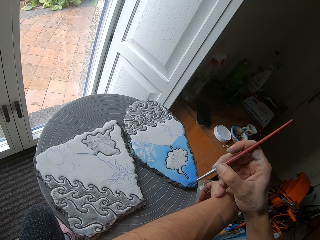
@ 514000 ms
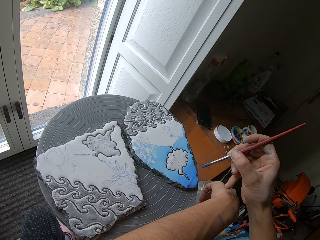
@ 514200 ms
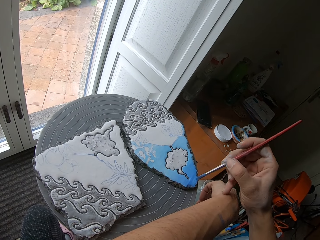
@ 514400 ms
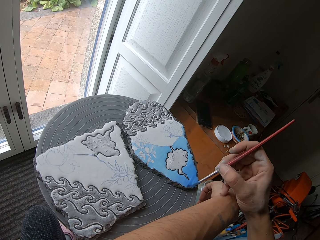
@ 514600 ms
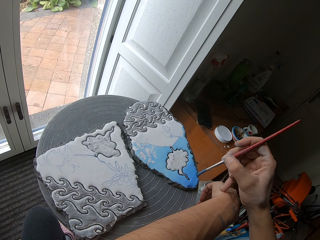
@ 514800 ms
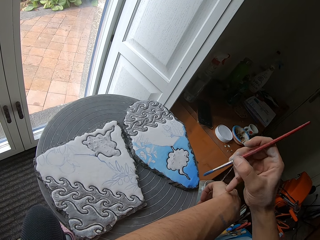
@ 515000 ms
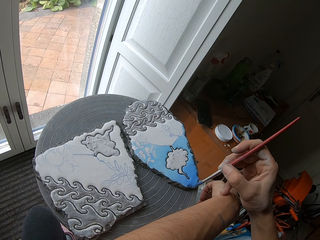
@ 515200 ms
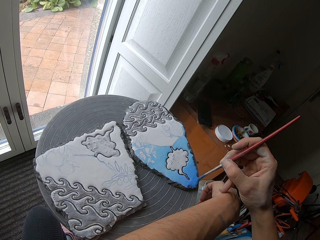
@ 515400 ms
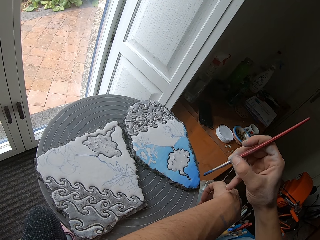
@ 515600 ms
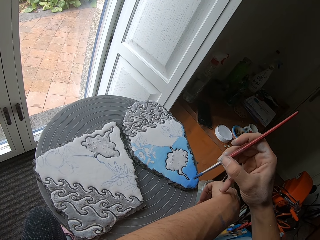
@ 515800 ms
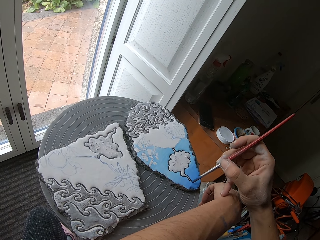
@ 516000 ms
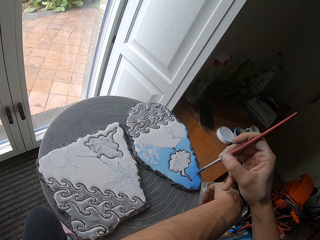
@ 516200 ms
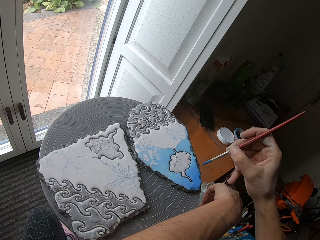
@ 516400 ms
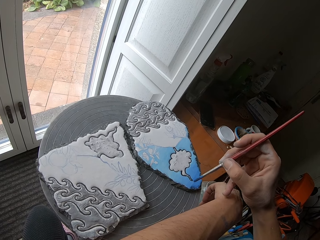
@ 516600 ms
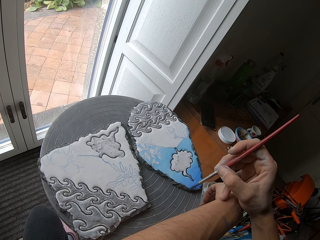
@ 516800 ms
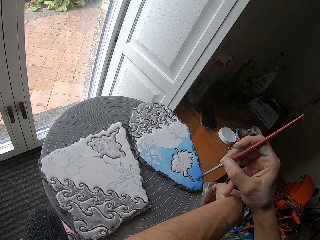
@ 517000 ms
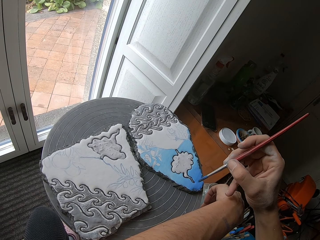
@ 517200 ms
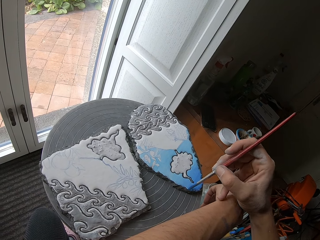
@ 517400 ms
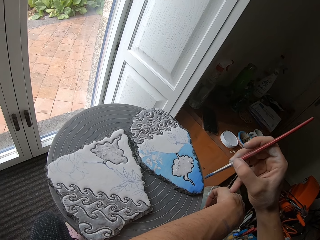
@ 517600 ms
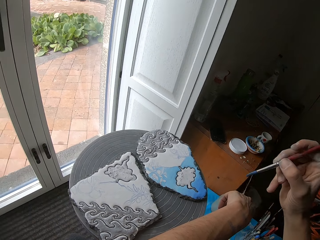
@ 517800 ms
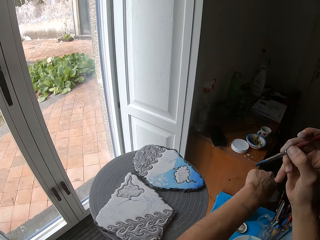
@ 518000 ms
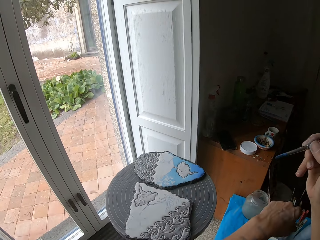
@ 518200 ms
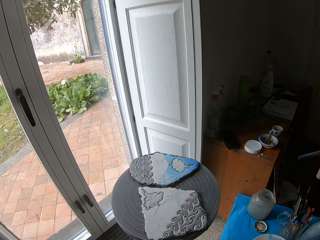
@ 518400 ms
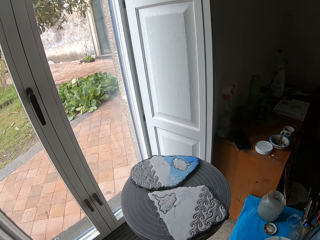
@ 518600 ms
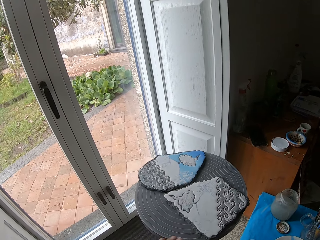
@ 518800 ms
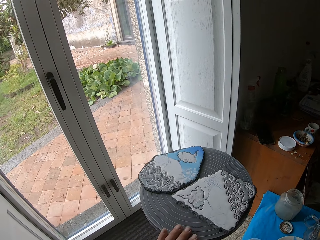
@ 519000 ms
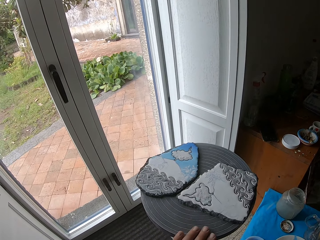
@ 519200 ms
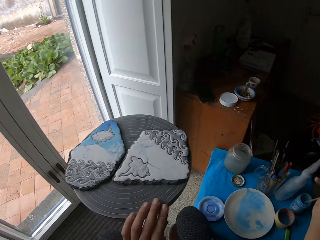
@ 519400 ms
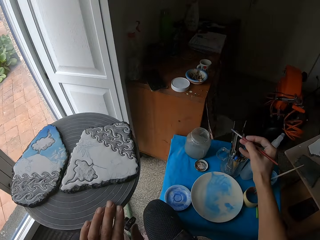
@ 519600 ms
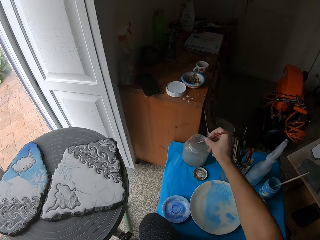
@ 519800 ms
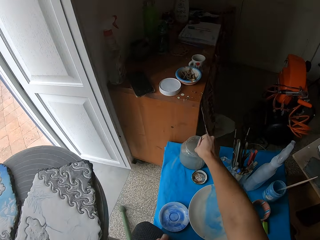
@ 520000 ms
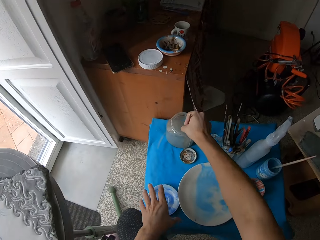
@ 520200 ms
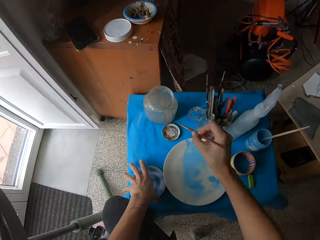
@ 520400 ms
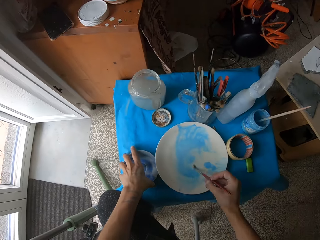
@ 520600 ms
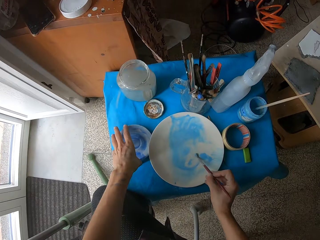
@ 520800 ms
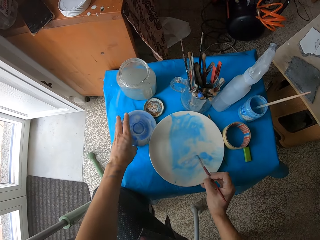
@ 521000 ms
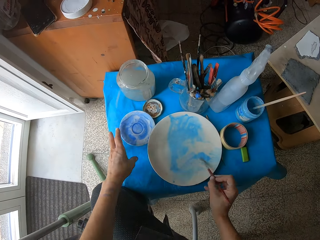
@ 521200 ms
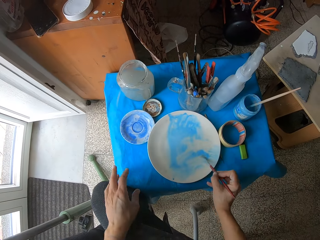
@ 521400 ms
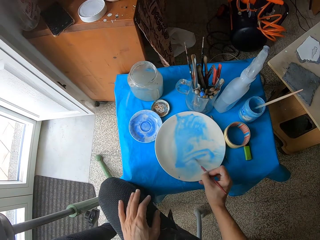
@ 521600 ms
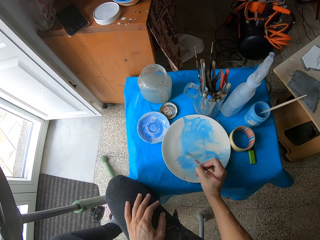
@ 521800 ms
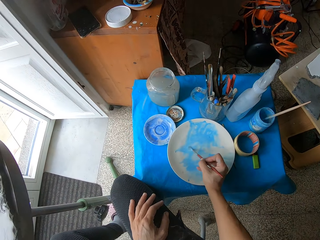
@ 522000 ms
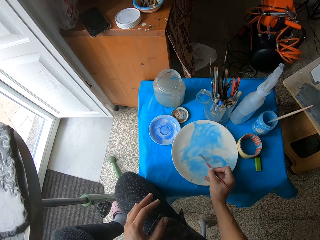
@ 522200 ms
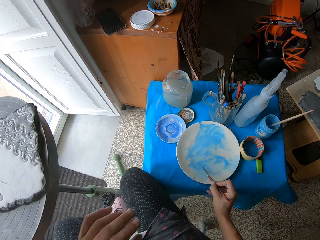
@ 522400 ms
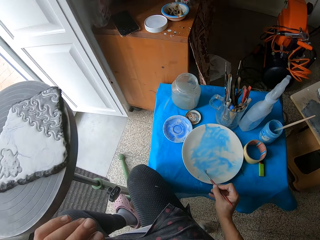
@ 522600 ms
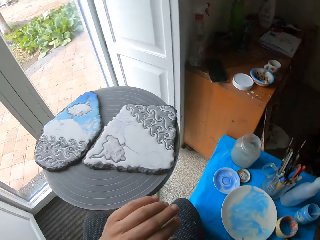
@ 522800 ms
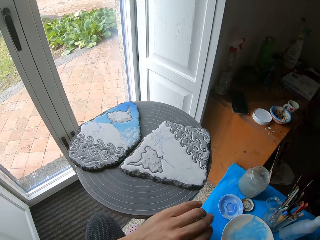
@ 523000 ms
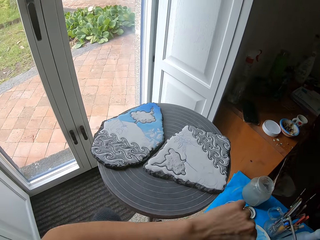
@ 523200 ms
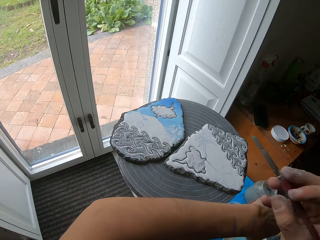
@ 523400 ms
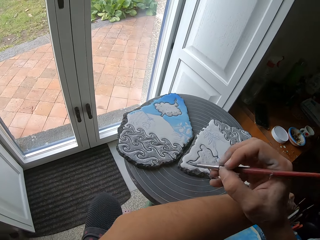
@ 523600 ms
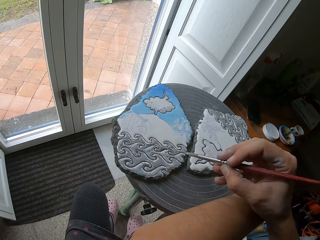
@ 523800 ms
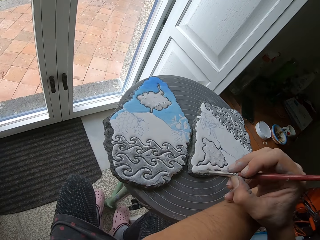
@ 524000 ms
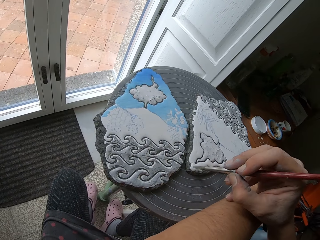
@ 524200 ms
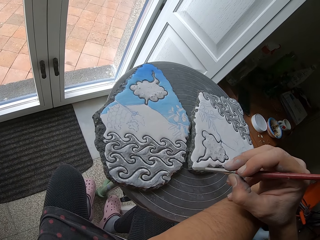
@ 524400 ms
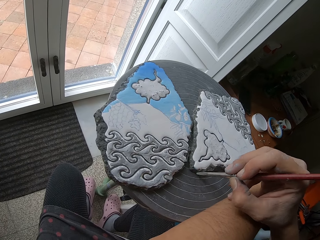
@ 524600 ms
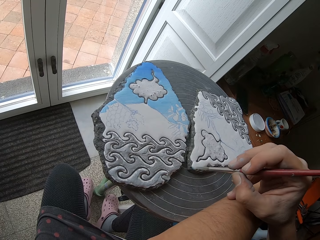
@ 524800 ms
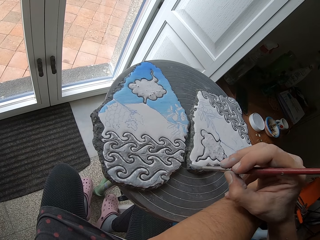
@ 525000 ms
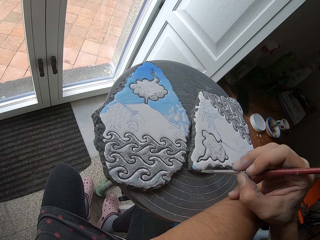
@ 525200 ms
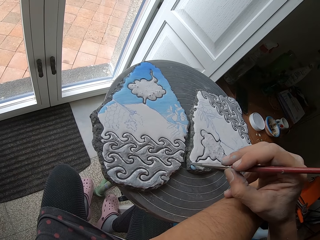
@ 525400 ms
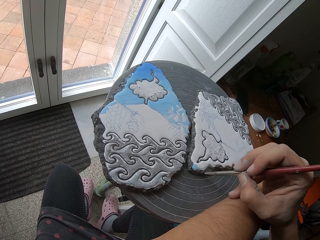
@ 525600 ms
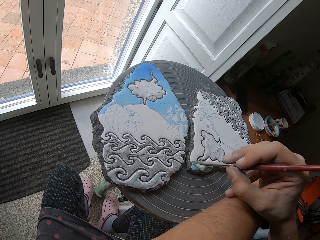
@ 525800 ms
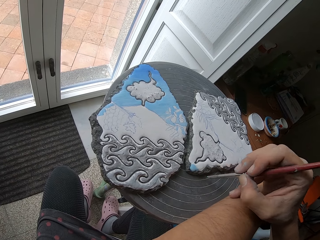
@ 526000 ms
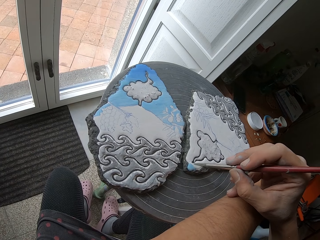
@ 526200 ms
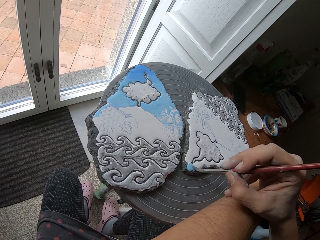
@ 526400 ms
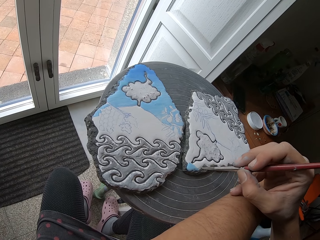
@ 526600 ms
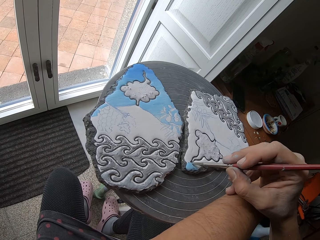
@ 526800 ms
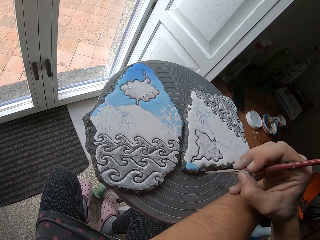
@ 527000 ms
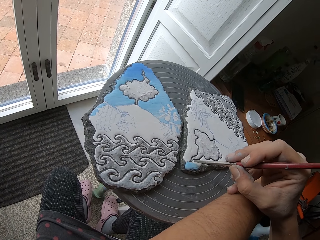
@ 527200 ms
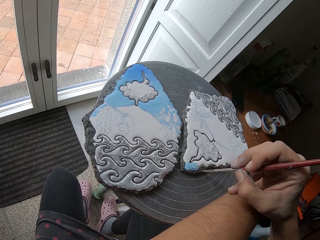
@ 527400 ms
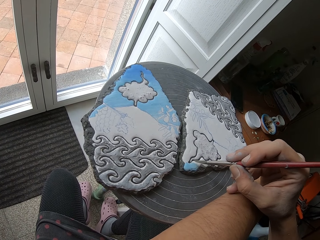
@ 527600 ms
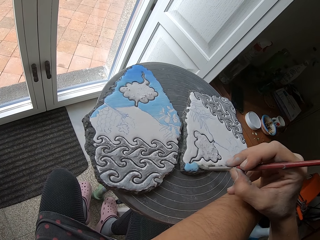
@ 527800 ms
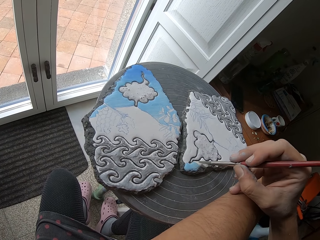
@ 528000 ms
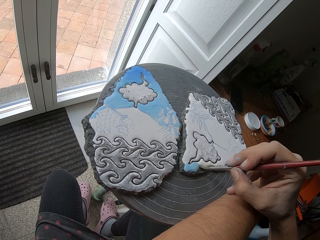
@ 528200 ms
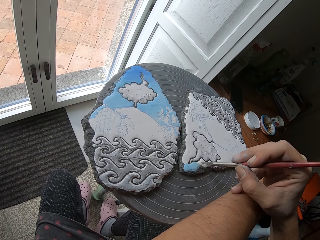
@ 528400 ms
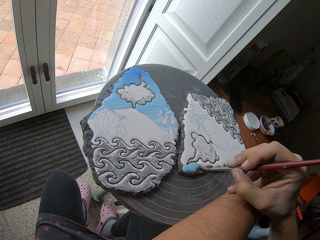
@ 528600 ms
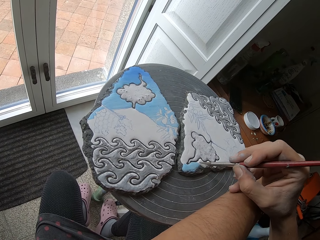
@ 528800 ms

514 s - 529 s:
The camera wearer paints the ceramic ornament on the turn table with the paint brush in her right hand. She spins the turn table with her left hand. She holds the turn table with her left hand. She rinses the paint brush in her right hand in the jar of water on the table. She shifts the saucer on the table with her left hand. She rubs the paint brush in her right hand on the blue color on the plate on the table. She places her left hand on her lap. She places her left hand on the turn table. She paints the ceramic ornament on the turn table with the paint brush in her right hand.

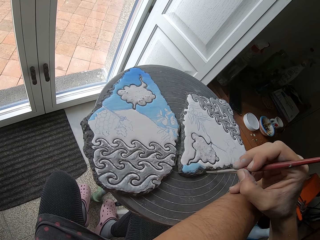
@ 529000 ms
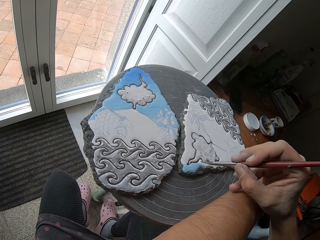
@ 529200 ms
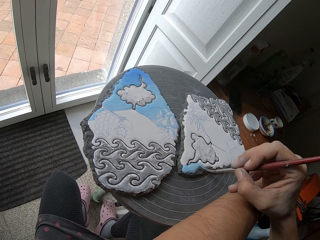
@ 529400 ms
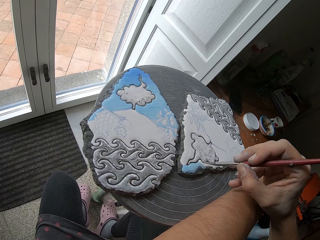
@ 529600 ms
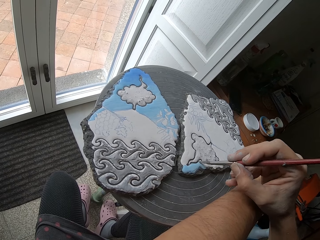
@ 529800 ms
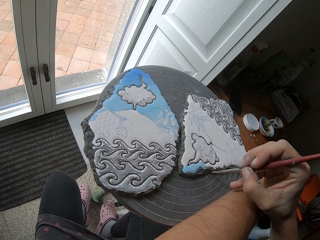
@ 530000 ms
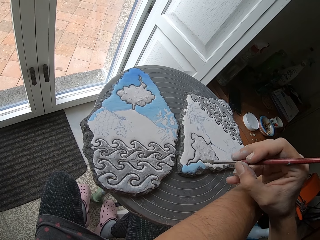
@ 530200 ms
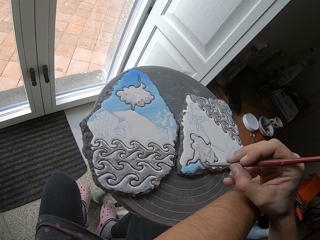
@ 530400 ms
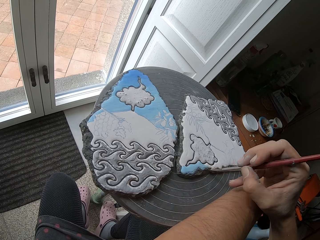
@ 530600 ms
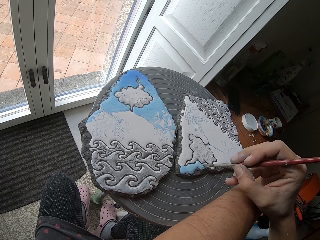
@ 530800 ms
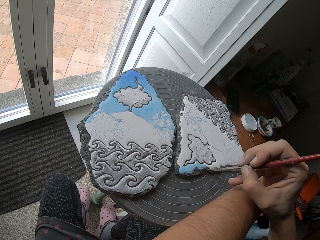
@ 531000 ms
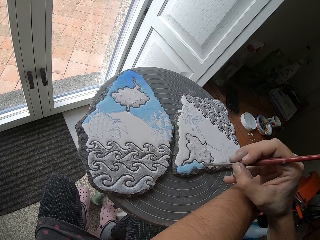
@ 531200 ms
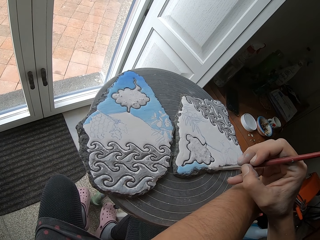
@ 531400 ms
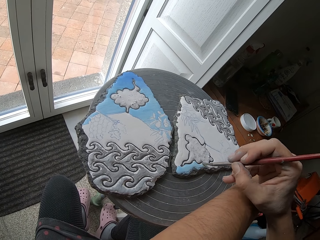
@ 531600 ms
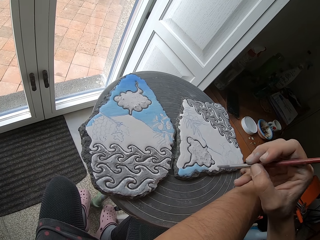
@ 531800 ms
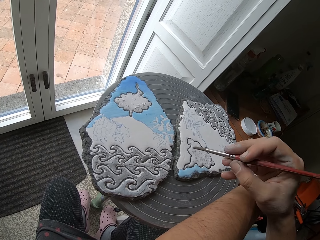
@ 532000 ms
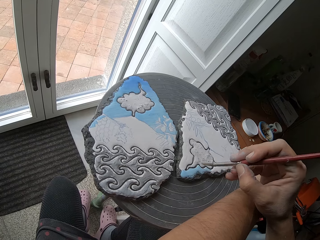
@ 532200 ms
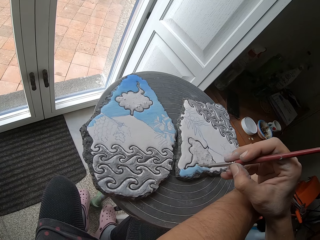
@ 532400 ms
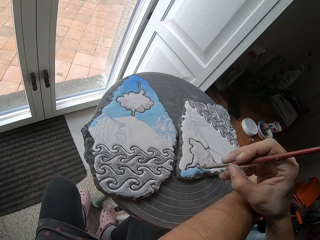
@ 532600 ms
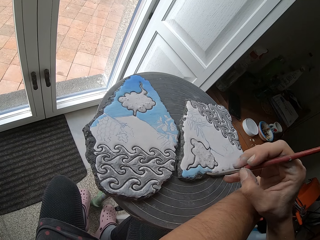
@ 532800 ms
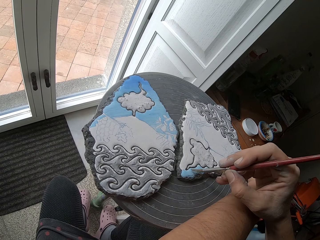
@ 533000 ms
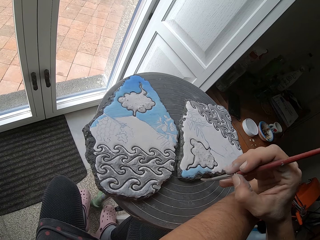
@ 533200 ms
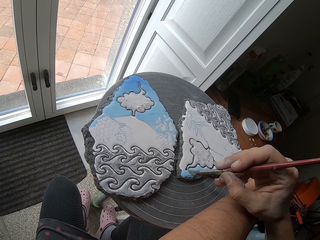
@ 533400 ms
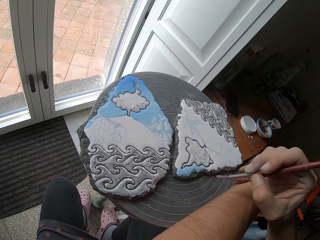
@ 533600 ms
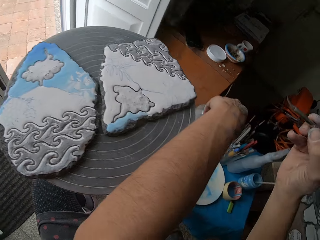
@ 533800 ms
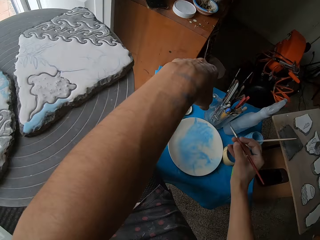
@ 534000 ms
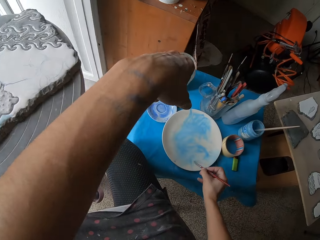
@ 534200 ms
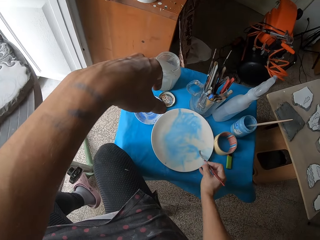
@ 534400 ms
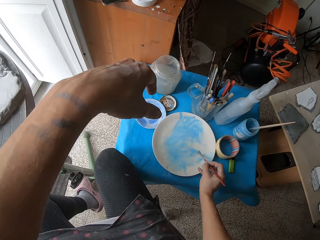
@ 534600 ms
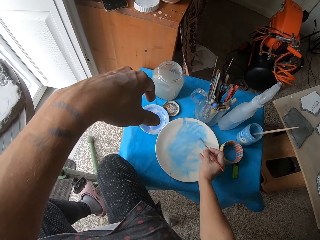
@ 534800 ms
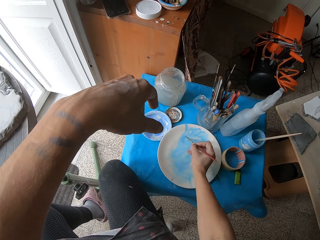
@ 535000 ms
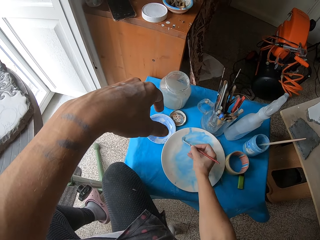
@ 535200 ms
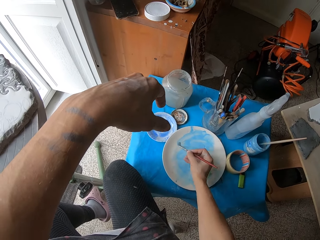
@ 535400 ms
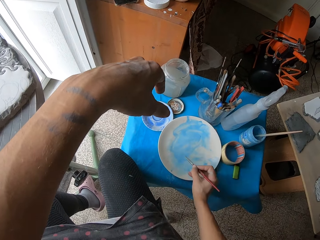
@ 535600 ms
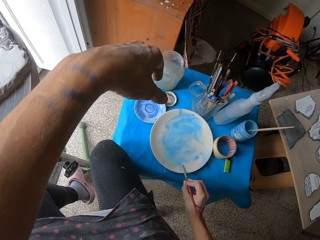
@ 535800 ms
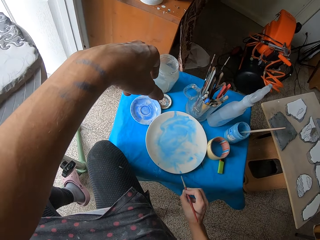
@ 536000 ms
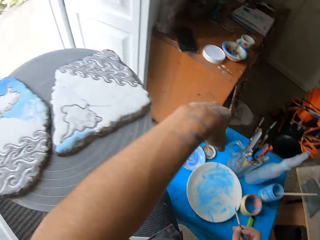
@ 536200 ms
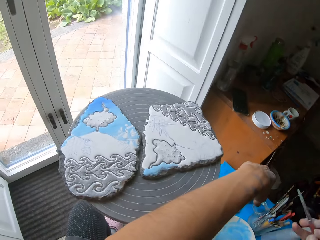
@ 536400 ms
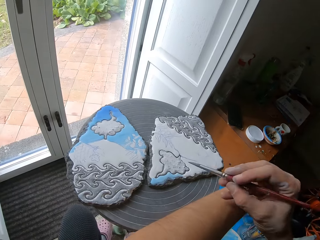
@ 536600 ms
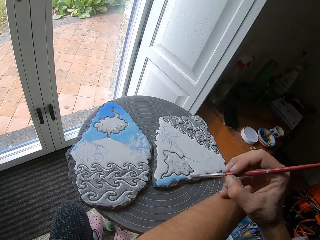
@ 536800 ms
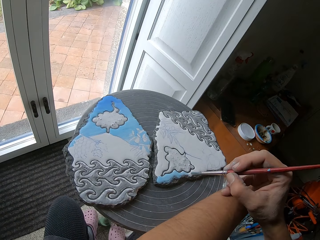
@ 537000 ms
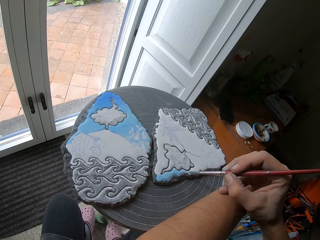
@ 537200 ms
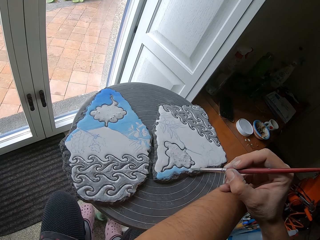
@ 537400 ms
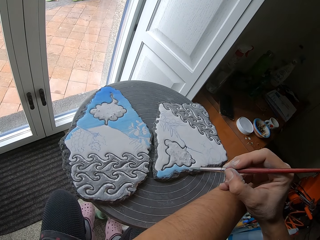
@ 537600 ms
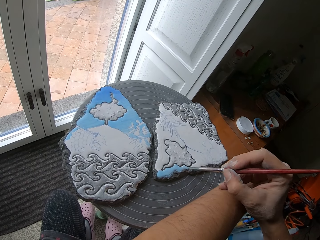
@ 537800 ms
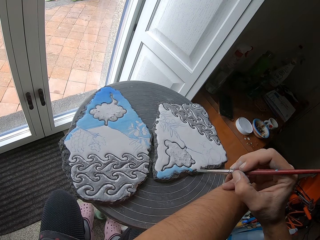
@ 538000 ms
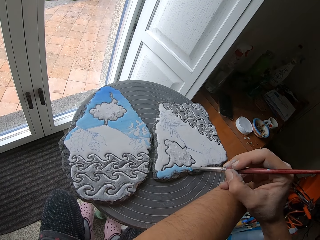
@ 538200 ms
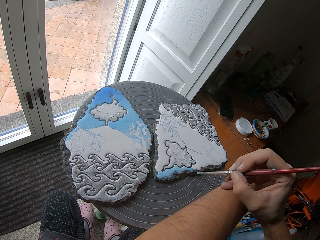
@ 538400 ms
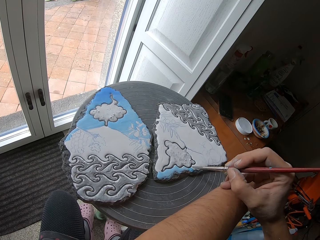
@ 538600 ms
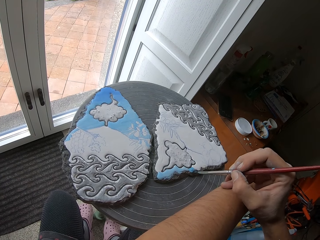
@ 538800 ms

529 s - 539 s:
The camera wearer rubs the paint brush in her right hand on the blue color on the plate on the table. She wipes the paint brush in her right hand on the plate on the table. She paints the ceramic ornament on the turn table with the paint brush in her right hand.
